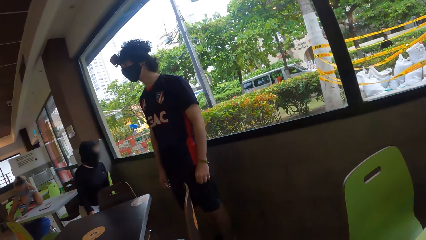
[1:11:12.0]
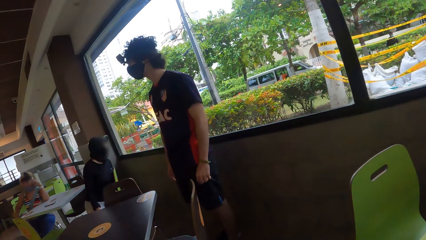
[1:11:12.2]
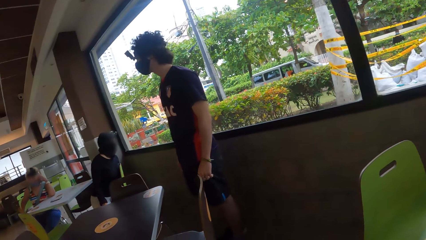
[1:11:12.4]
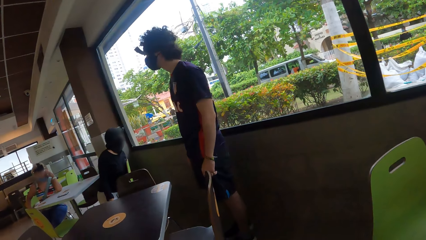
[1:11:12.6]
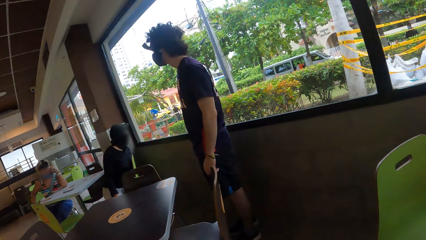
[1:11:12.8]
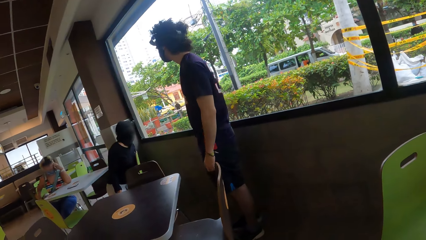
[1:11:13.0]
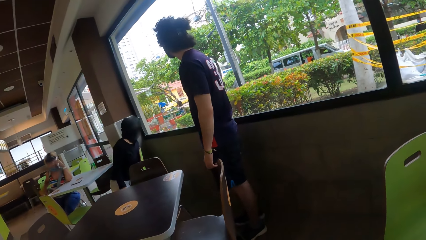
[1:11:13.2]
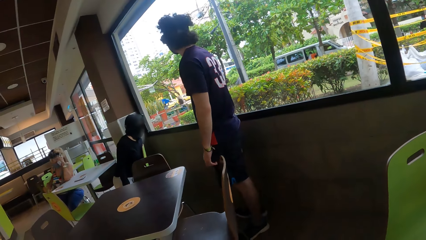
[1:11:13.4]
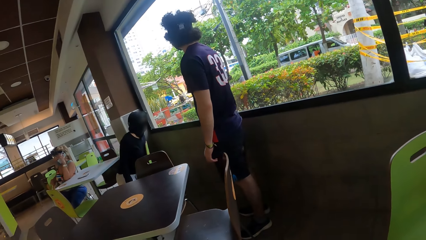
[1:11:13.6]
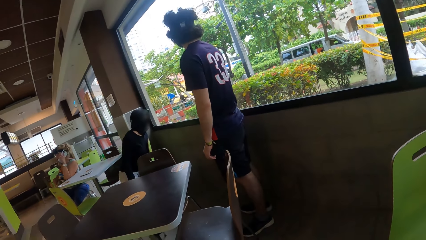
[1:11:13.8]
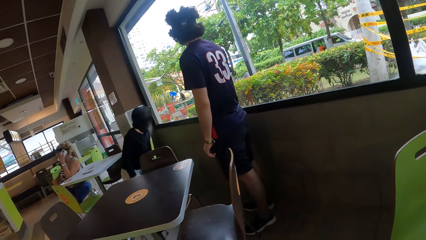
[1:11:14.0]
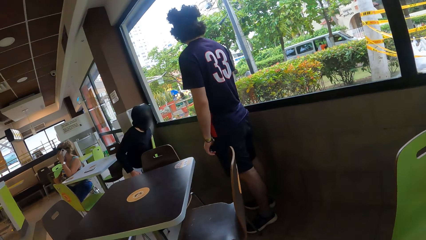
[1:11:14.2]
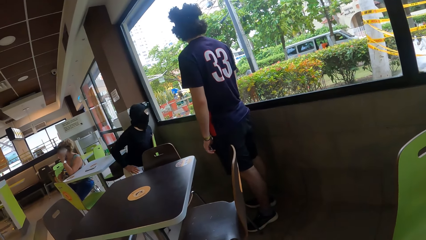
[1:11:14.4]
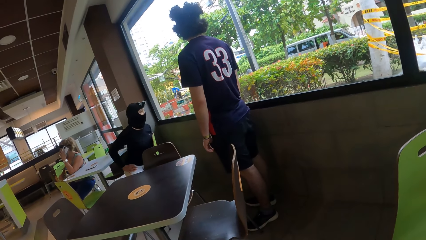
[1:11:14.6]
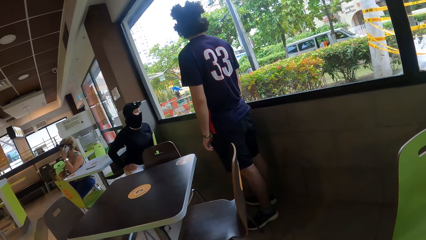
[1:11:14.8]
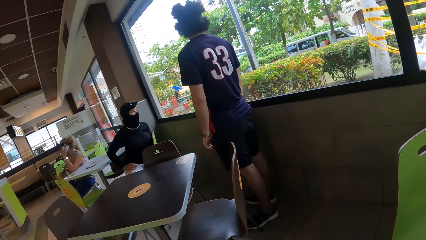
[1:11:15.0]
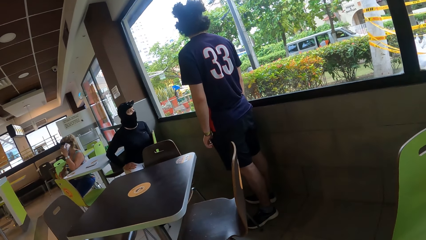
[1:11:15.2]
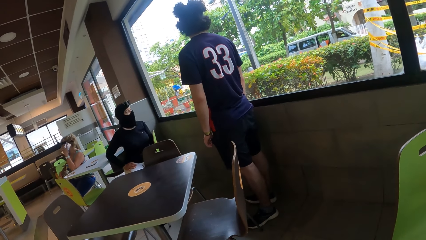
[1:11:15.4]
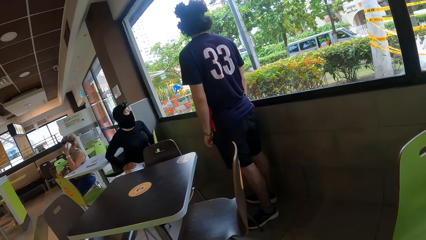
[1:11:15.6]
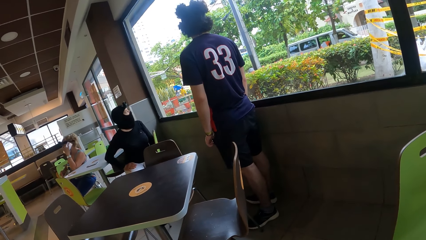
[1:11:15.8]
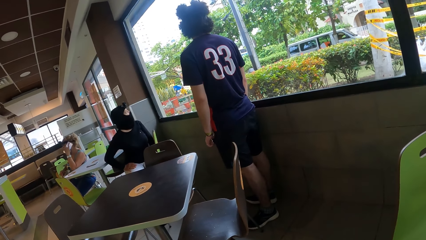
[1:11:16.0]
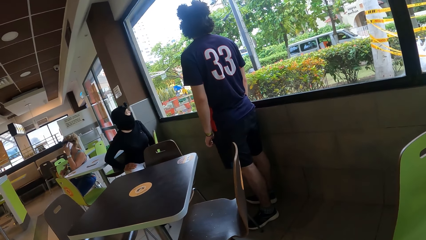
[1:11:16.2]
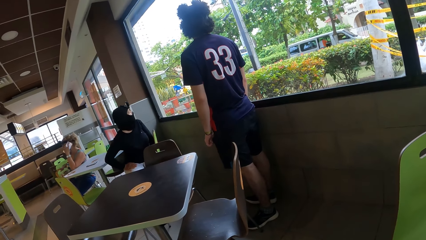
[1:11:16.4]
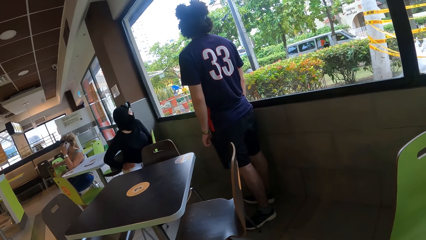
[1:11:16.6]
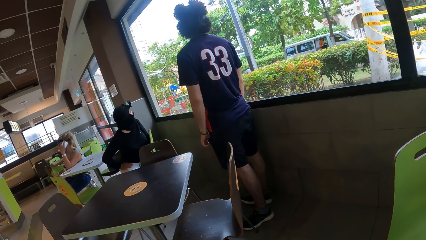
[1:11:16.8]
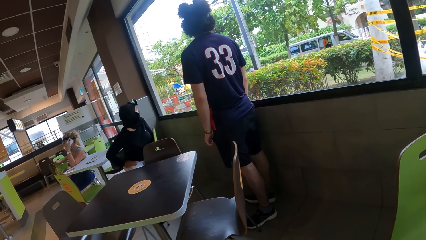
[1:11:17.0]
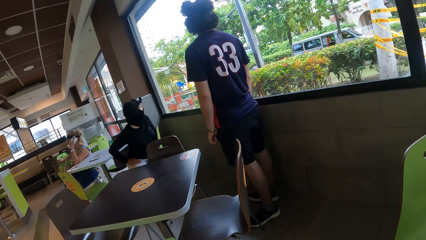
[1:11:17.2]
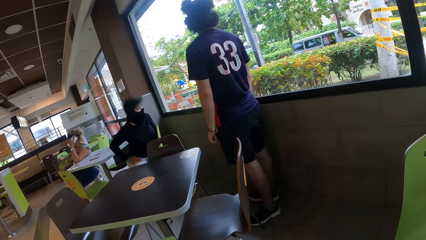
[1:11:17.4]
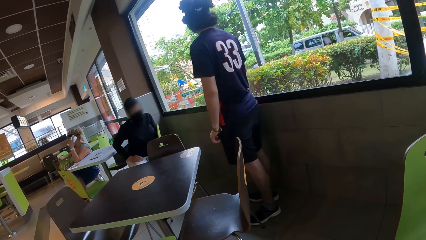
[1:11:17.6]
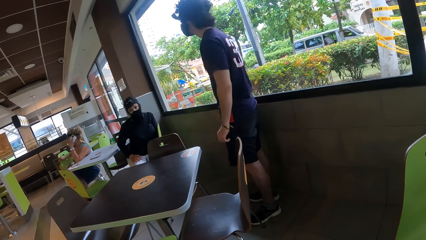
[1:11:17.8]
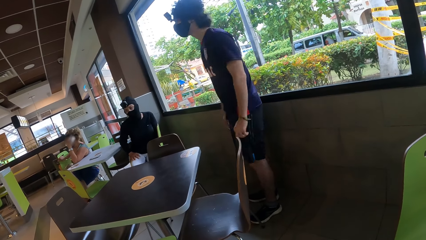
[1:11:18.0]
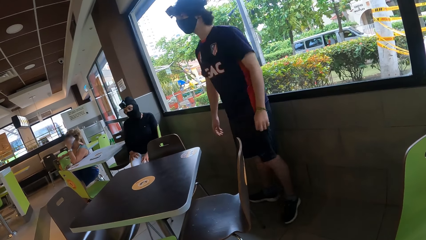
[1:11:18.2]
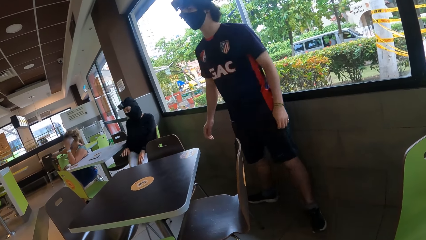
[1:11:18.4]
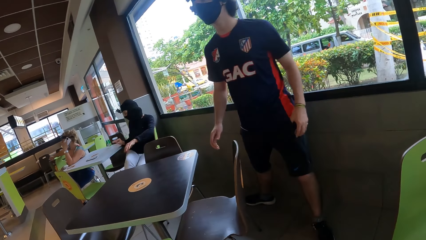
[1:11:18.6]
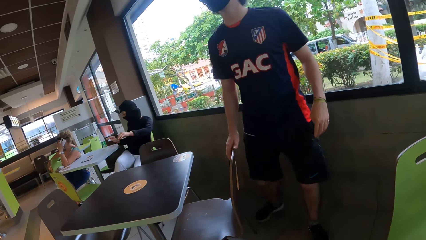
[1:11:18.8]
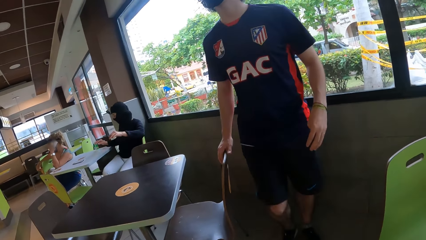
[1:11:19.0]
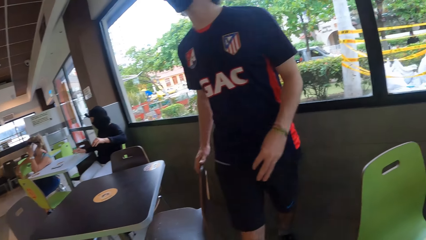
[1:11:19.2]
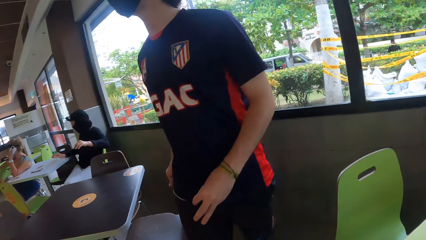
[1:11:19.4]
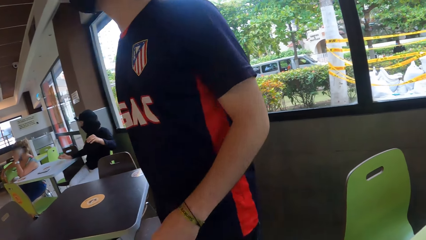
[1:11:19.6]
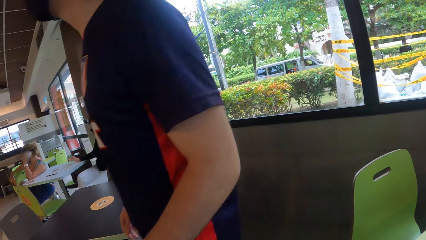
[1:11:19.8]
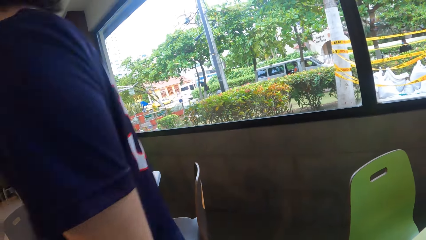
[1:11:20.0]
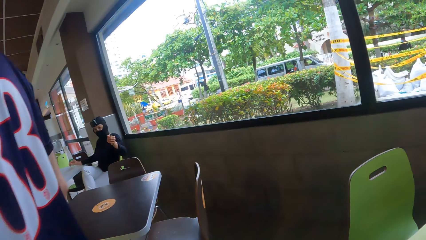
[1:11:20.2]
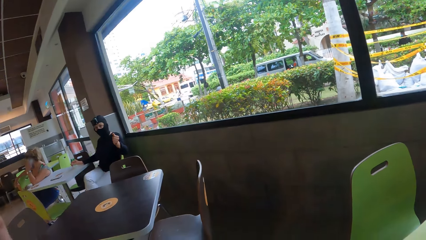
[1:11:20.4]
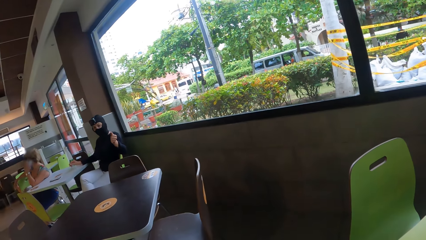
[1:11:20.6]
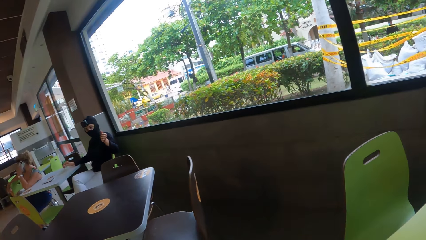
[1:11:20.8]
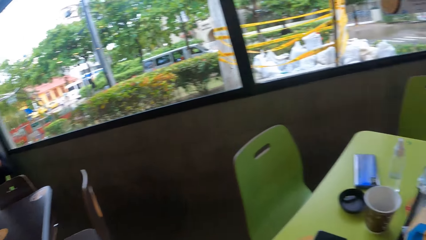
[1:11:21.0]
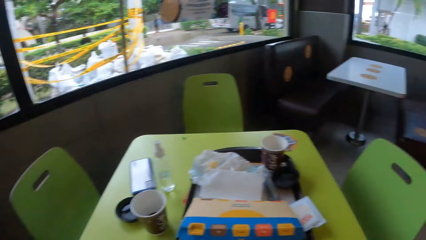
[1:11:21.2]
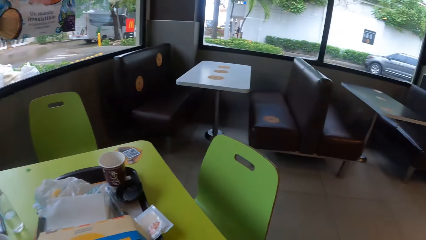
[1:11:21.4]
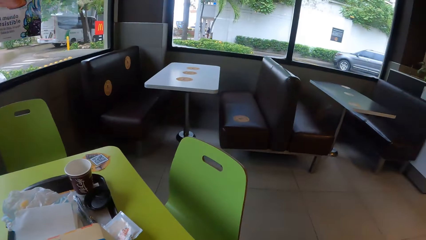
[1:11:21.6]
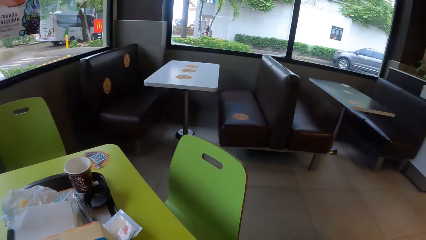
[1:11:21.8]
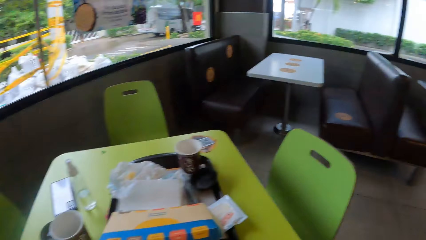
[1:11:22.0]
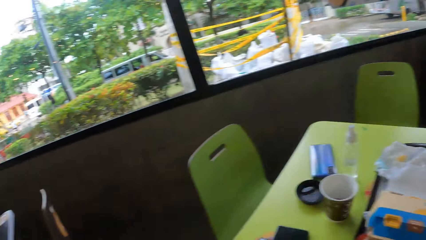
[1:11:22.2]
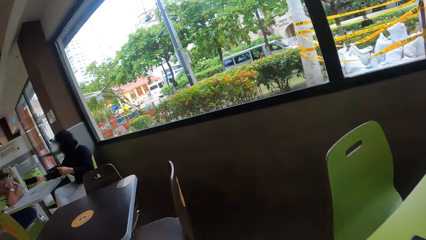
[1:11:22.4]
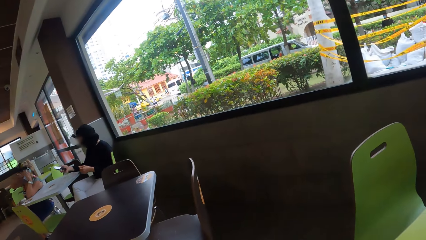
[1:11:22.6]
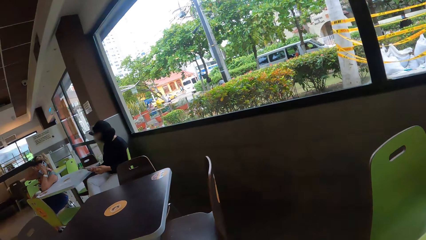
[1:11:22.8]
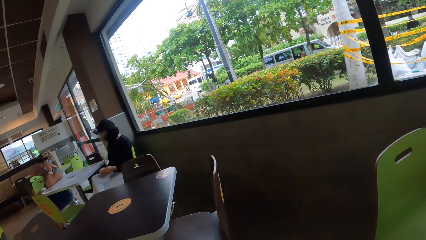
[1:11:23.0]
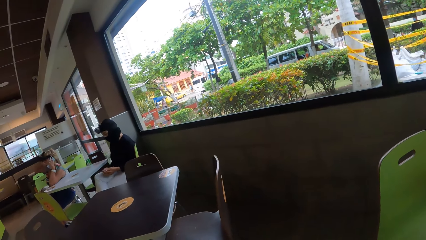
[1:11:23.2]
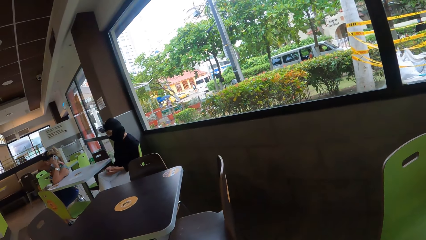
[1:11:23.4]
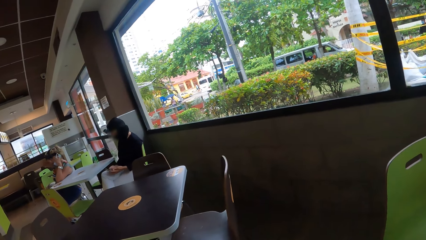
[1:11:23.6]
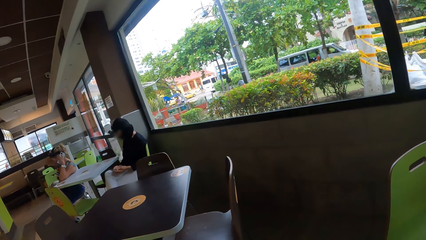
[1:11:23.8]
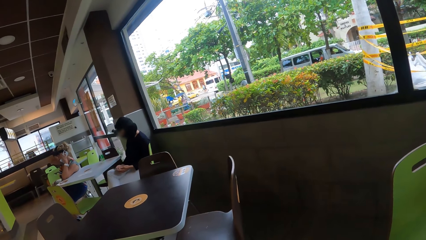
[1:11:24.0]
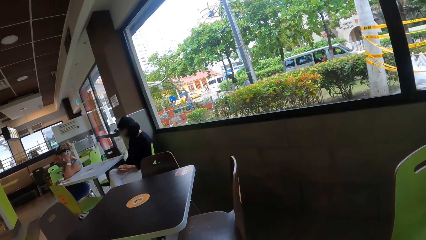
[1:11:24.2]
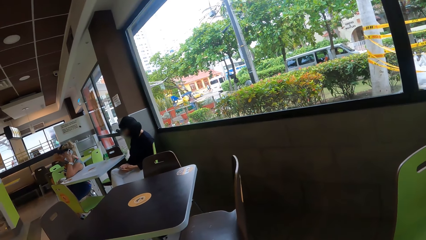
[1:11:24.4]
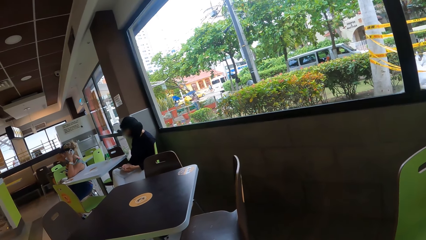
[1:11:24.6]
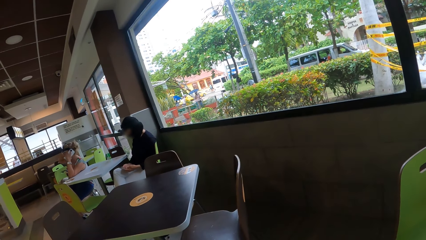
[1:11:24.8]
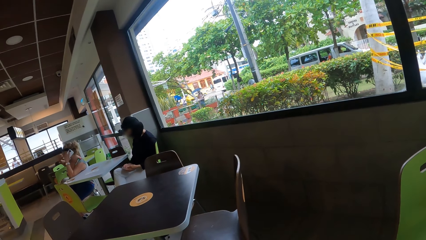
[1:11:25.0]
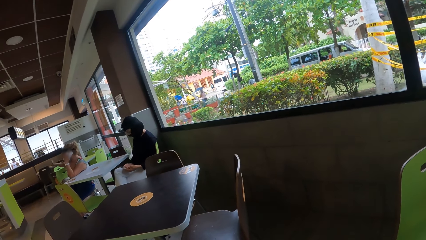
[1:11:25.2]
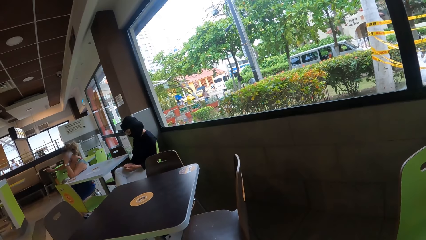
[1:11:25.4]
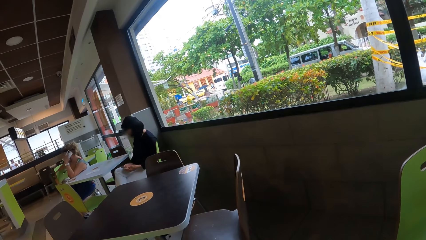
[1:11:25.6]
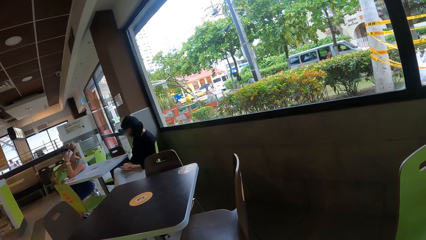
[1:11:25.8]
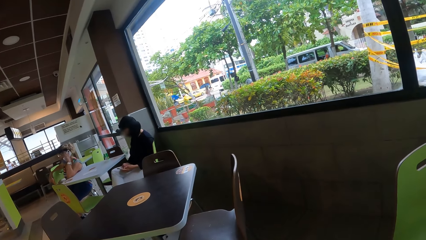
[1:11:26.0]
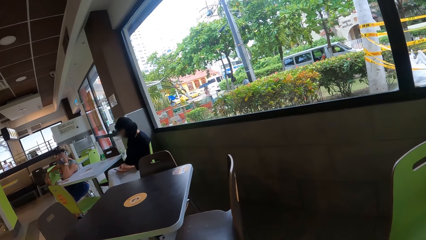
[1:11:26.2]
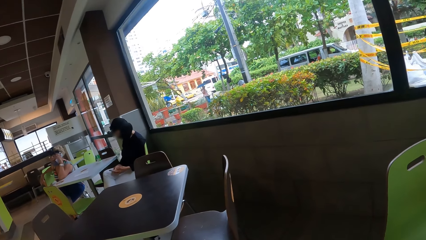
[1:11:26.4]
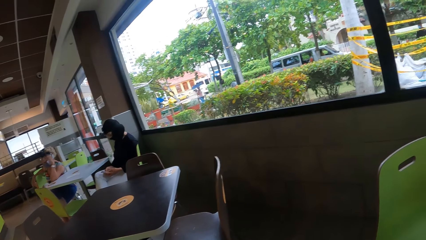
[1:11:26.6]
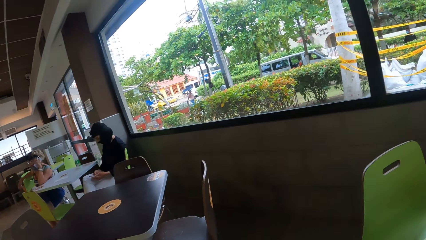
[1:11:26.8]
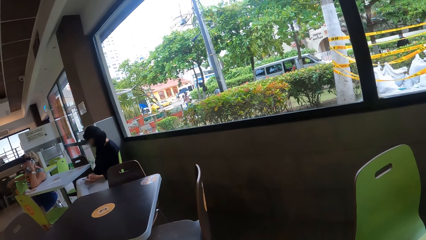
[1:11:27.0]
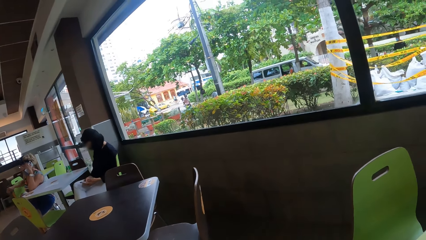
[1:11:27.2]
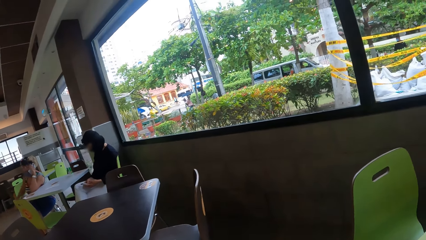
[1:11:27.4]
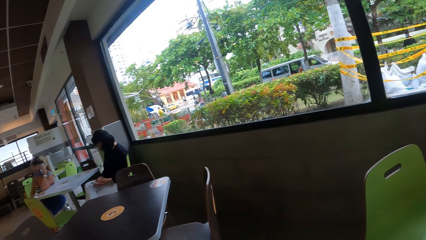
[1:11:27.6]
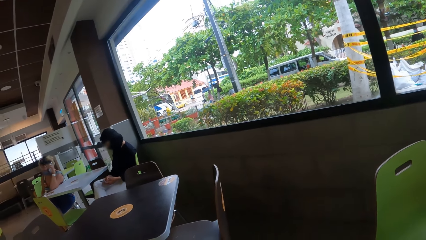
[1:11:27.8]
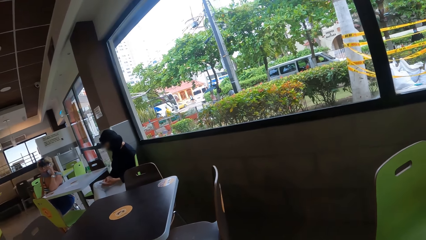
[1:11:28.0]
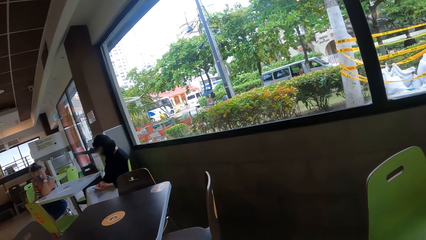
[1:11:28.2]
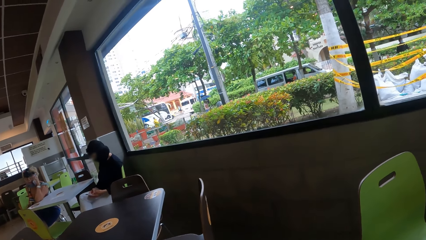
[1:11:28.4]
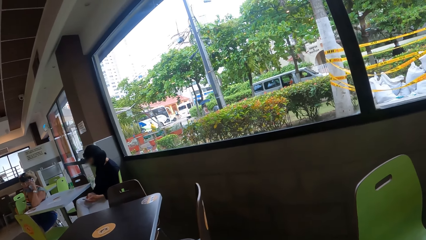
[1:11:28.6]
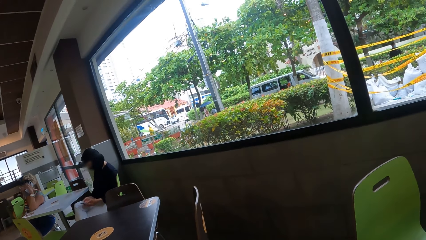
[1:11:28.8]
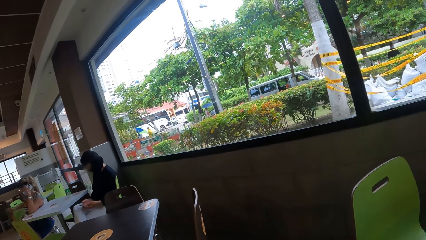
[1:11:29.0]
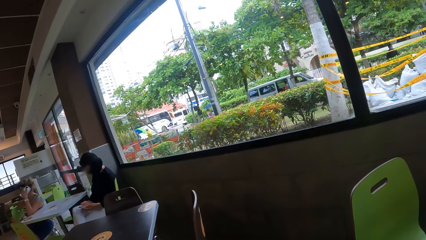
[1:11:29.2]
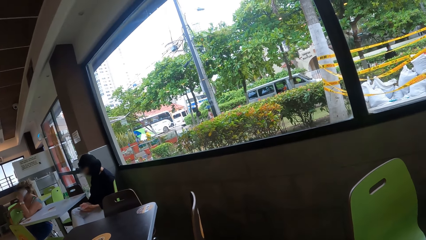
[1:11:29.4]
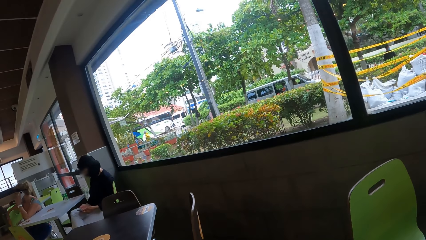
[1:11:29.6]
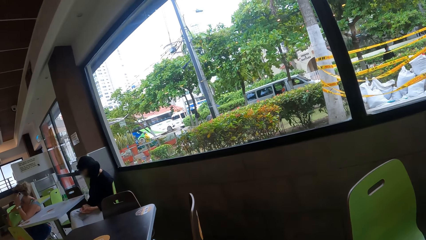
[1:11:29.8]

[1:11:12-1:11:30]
The camera wearer looks around a man. The man moves around the room. The camera wearer looks around the room. They look around the table. They look around the window.
